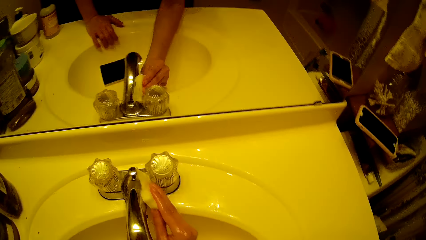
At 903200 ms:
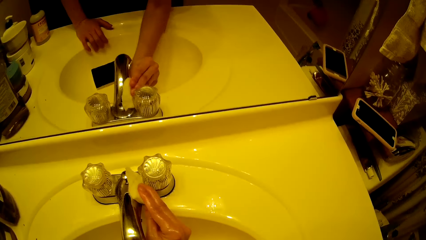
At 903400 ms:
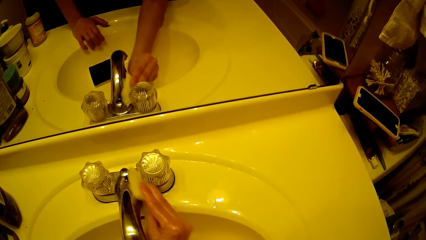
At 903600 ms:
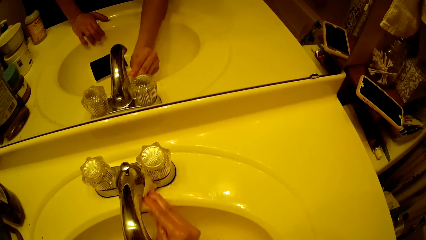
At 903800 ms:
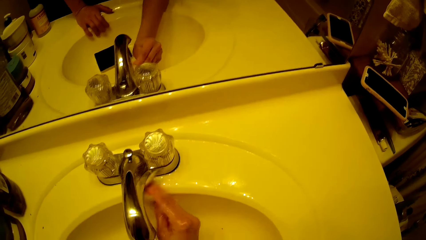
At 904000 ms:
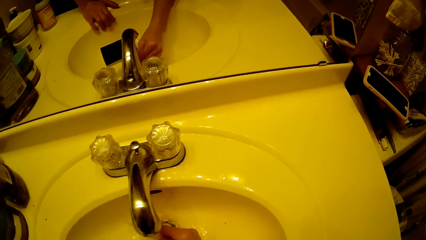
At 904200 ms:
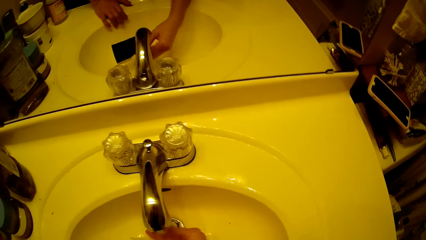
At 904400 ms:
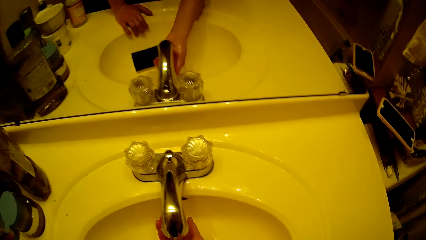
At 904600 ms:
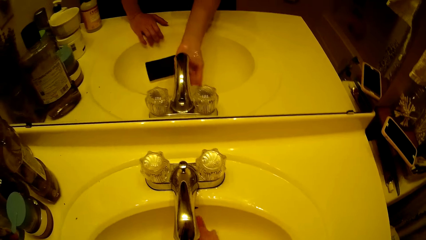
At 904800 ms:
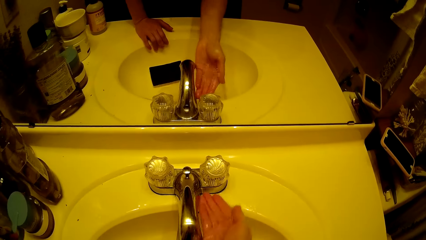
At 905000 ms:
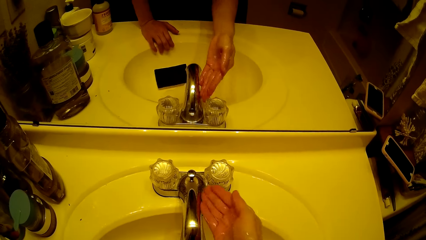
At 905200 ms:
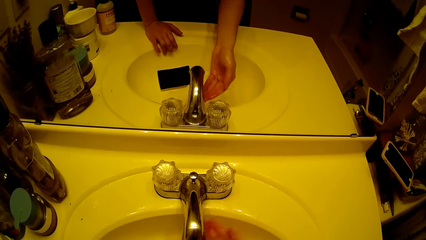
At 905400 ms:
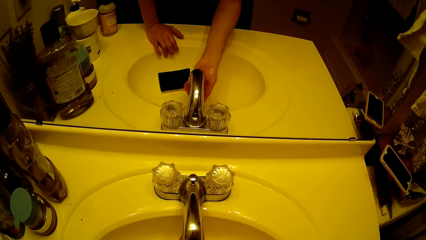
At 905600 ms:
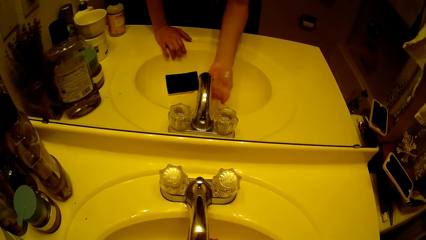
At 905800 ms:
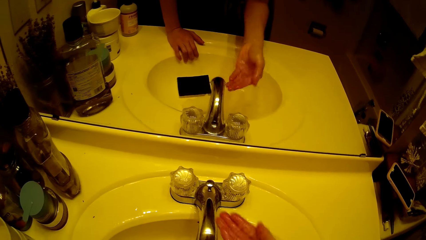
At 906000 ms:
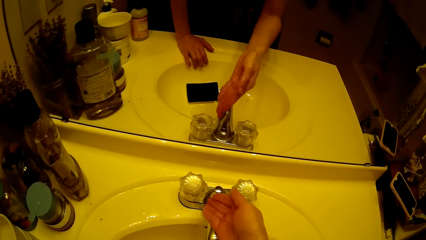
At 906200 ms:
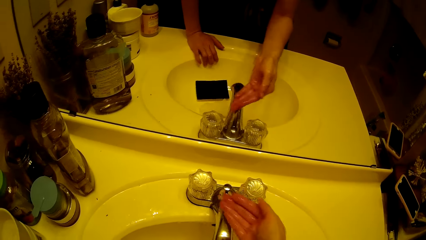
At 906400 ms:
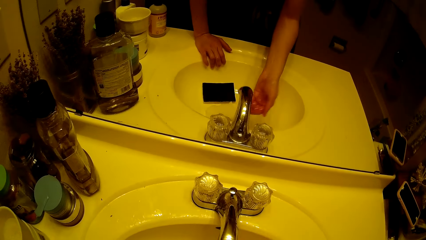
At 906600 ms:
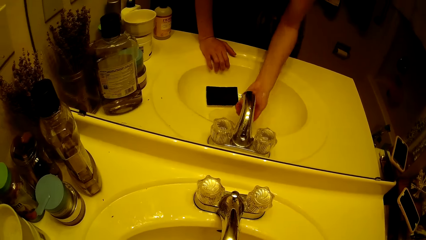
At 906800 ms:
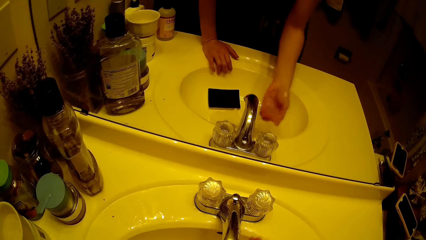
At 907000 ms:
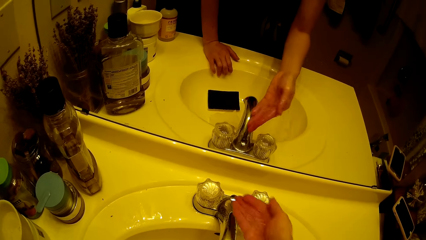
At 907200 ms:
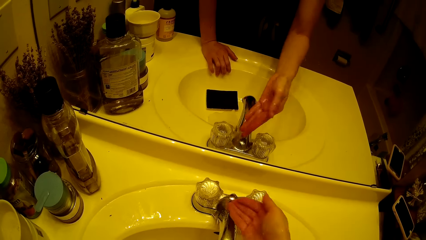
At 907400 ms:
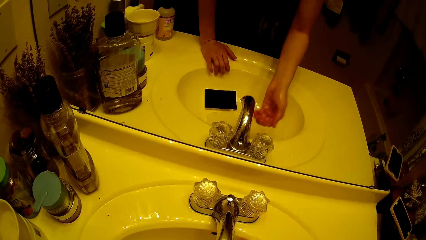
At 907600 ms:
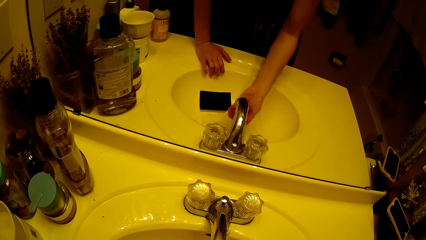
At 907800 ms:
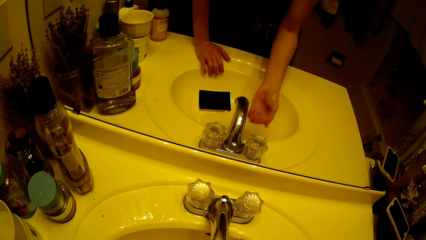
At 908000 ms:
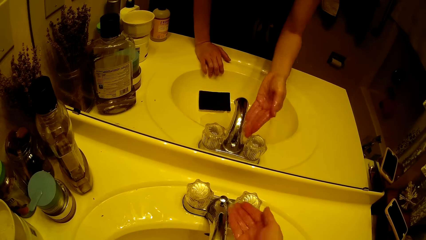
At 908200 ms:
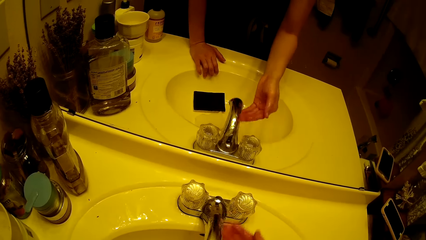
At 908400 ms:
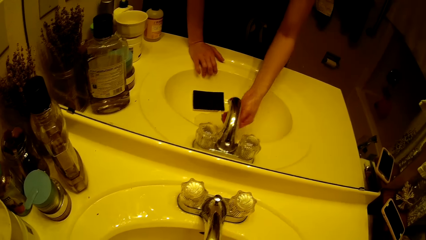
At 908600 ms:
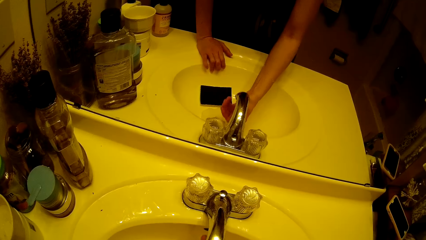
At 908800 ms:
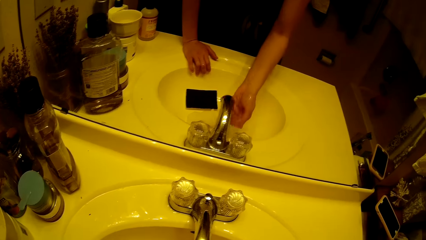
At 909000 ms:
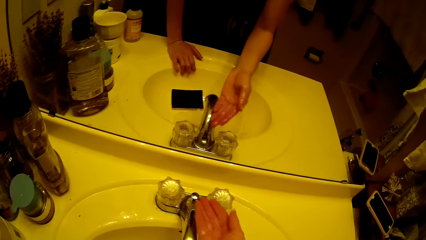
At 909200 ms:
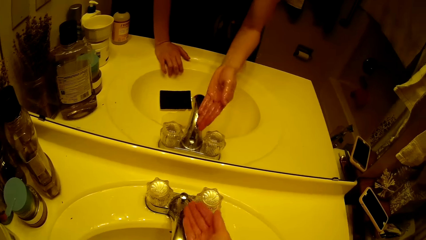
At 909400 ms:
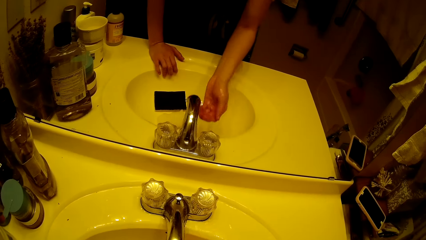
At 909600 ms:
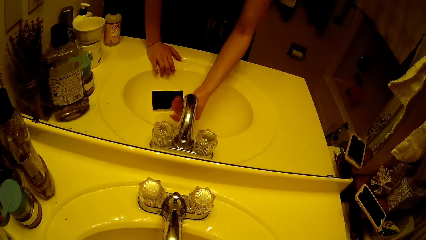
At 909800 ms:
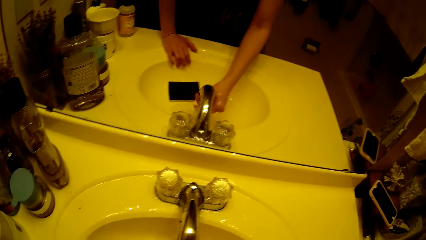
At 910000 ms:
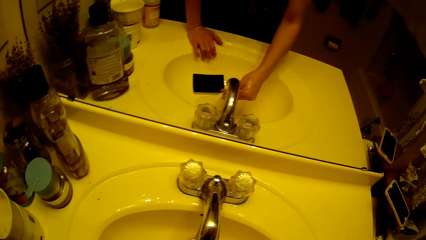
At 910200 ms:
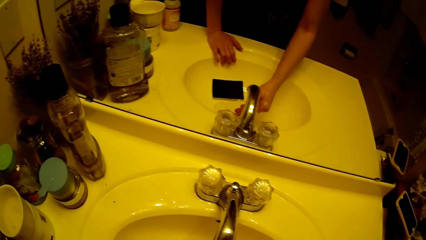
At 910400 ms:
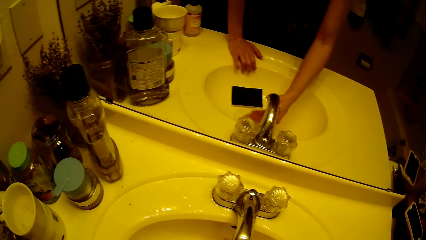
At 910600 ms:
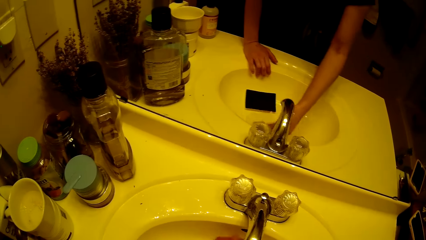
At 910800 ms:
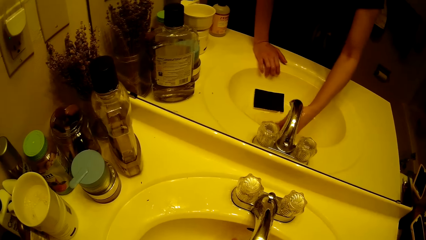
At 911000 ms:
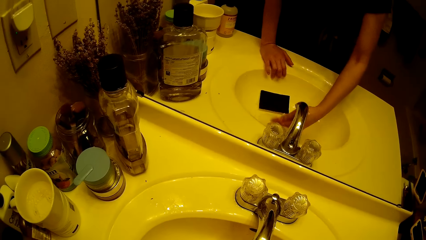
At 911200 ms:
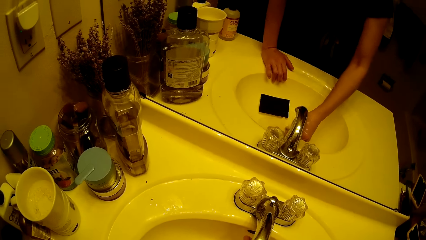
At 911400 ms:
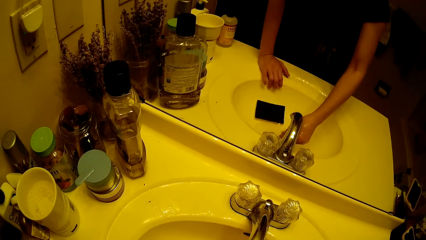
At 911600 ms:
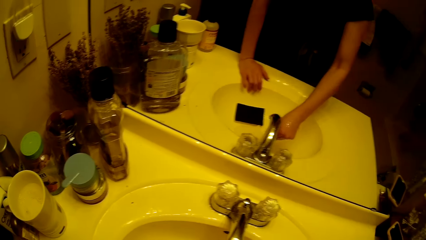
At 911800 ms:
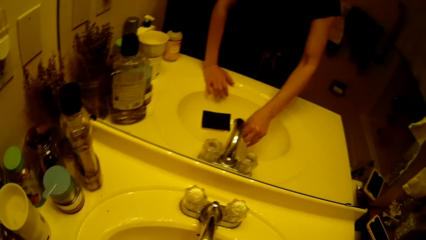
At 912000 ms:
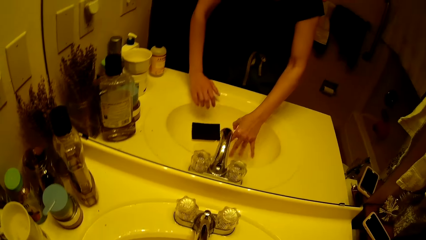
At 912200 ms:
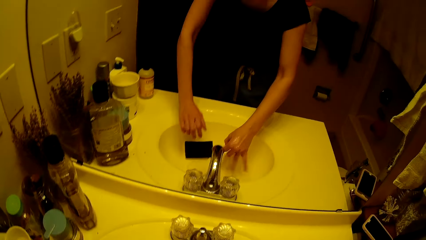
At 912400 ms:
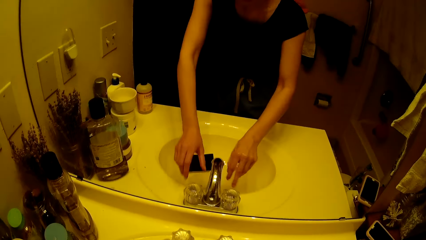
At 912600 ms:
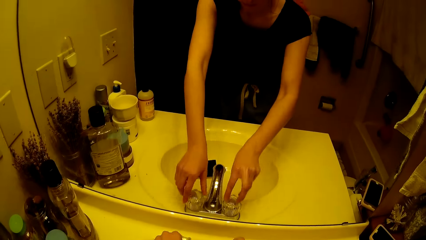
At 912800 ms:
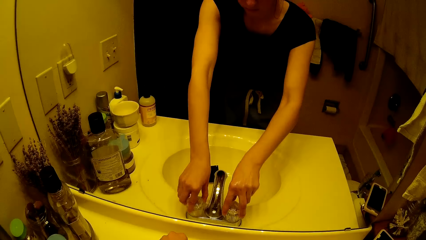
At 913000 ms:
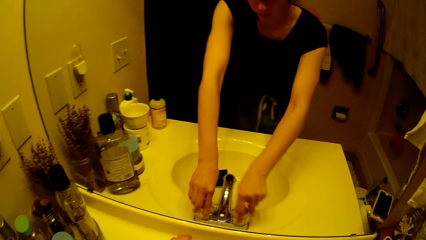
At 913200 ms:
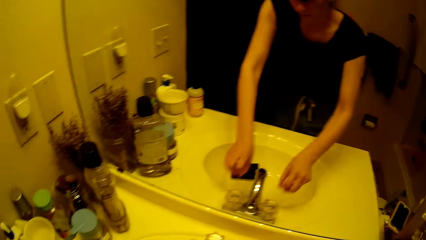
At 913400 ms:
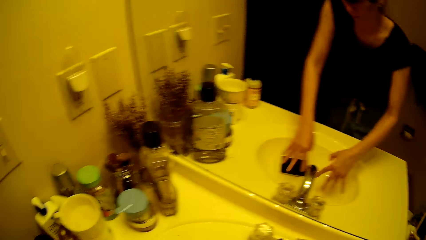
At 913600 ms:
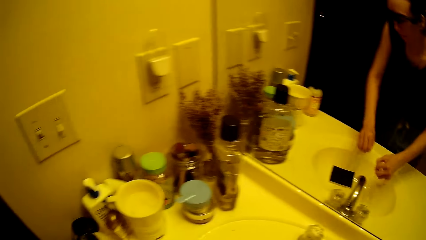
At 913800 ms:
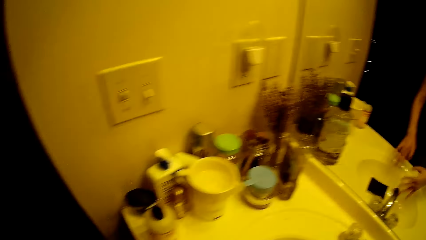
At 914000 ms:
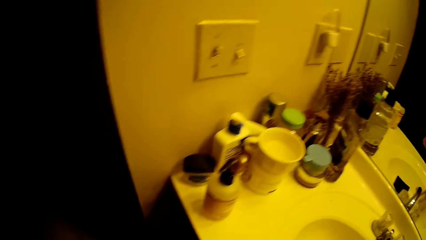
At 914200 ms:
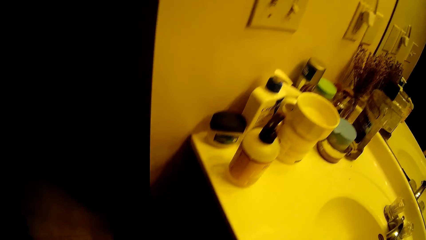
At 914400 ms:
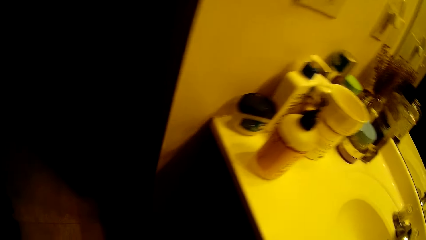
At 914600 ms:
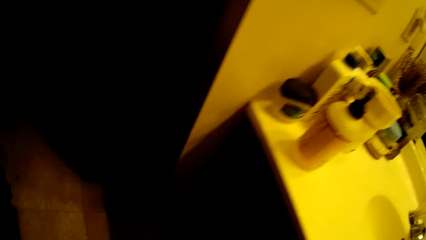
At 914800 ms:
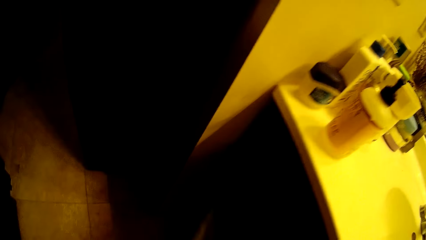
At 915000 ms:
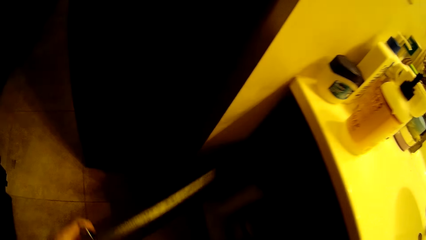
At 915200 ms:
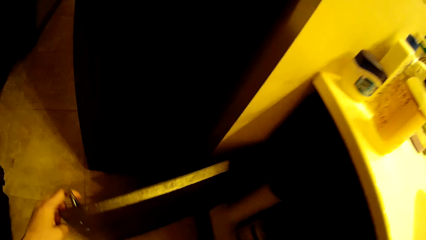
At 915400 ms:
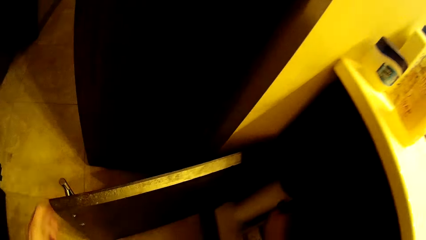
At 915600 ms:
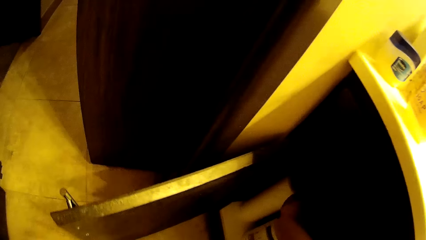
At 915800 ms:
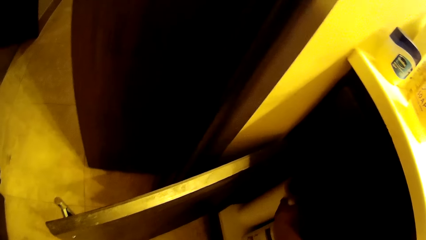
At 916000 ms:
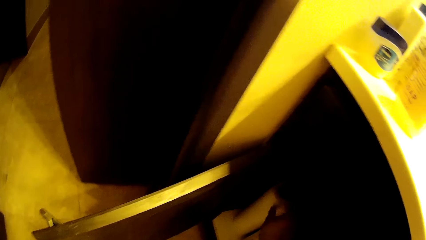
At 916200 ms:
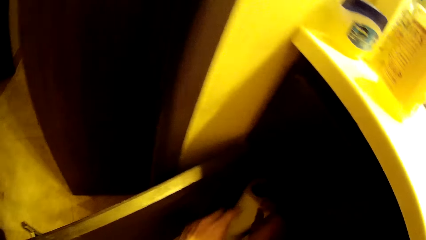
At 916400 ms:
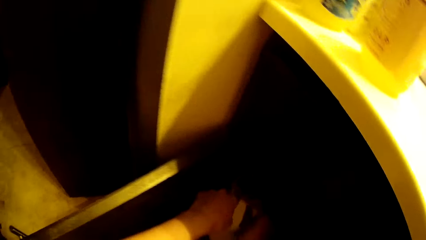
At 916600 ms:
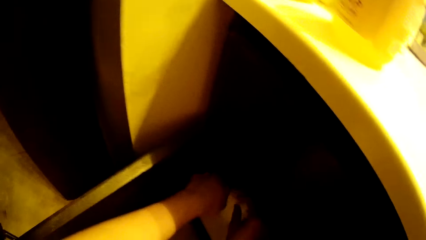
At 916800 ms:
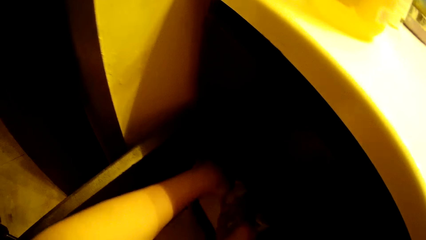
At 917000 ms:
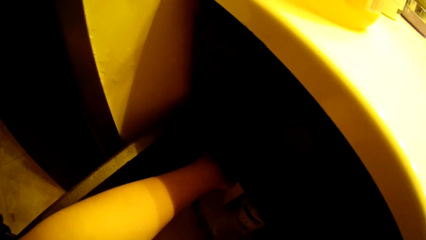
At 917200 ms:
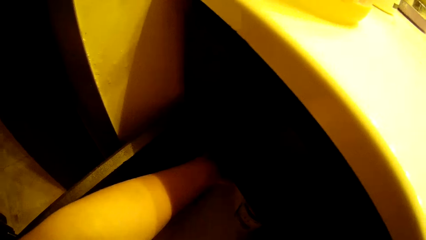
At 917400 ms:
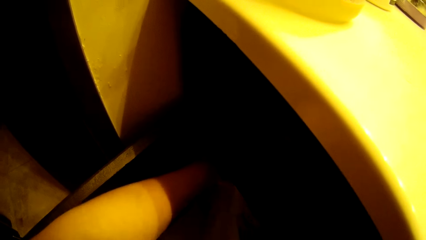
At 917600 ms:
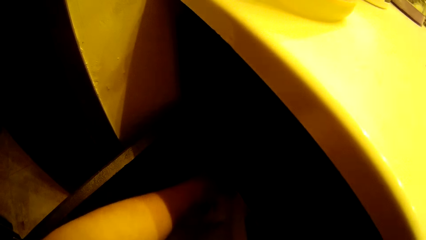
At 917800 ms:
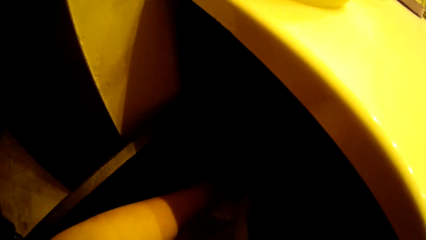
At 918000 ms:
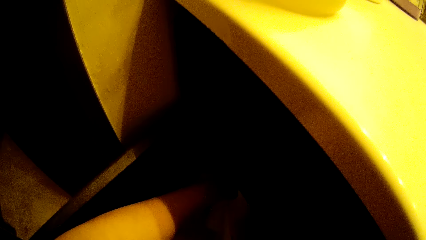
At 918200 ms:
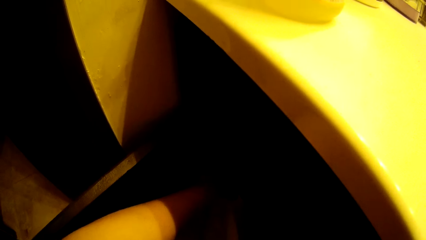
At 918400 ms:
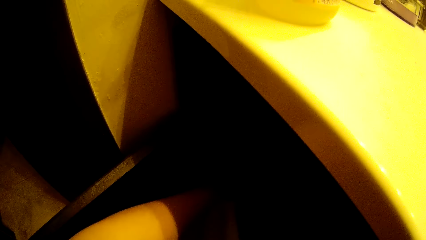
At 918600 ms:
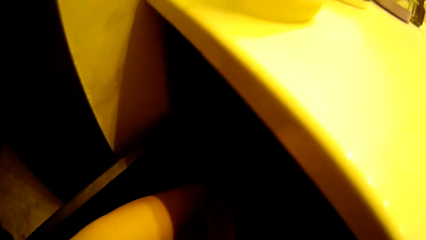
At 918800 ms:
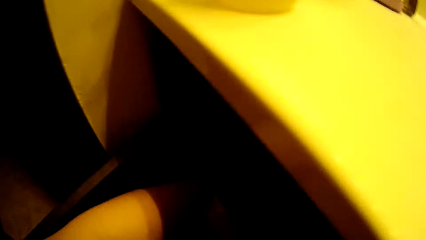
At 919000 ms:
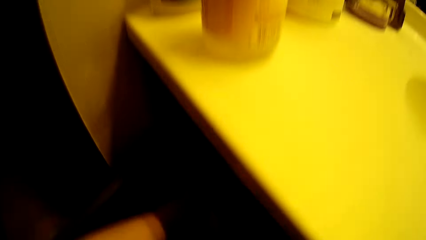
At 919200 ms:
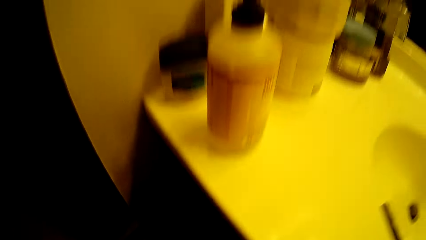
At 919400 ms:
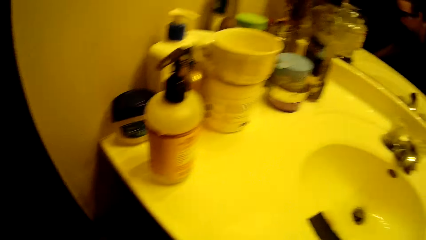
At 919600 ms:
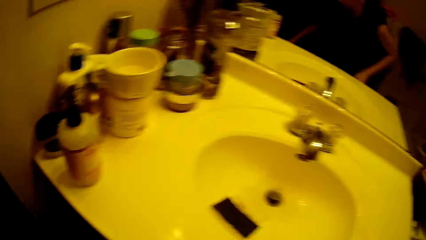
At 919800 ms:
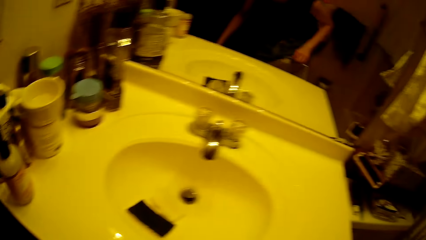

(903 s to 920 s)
The camera wearer rinses the tap with water from the tap with both hands. She puts water at the tap. She washes her right hand. She turns off the tap with both hands. She opens a cupboard with her left hand. She takes serviette paper from the cupboard with her right hand.
